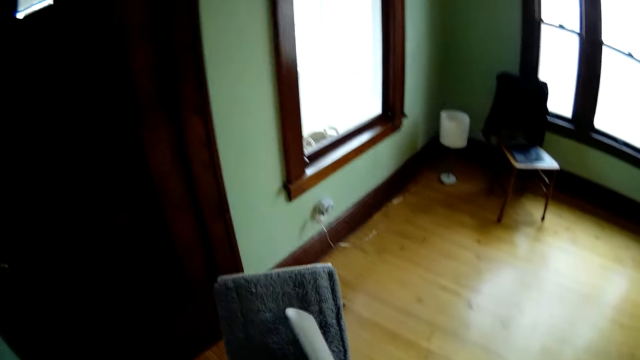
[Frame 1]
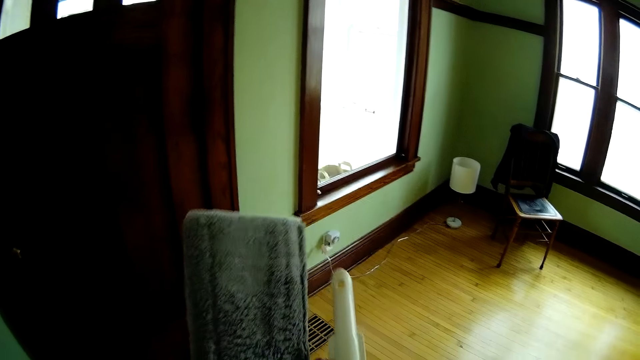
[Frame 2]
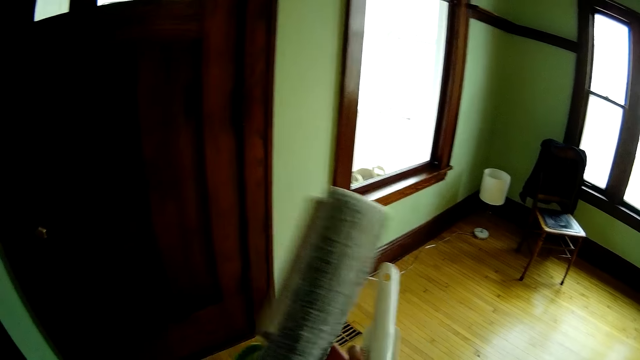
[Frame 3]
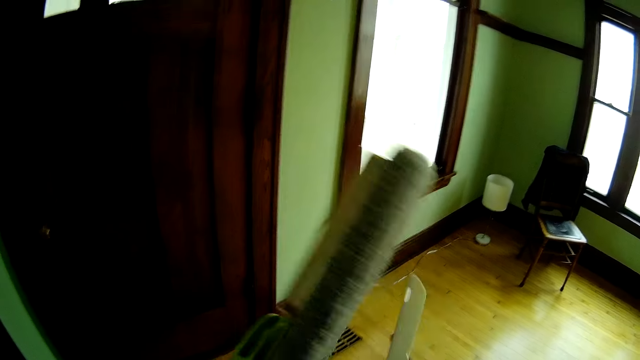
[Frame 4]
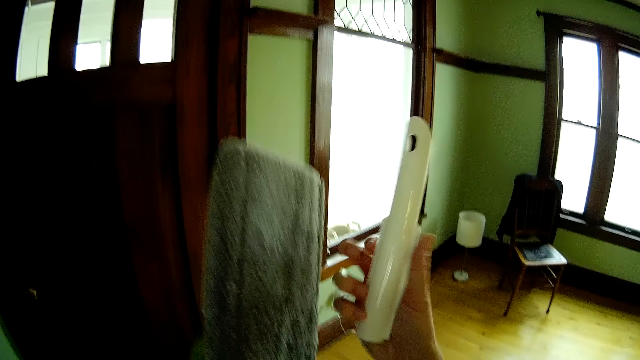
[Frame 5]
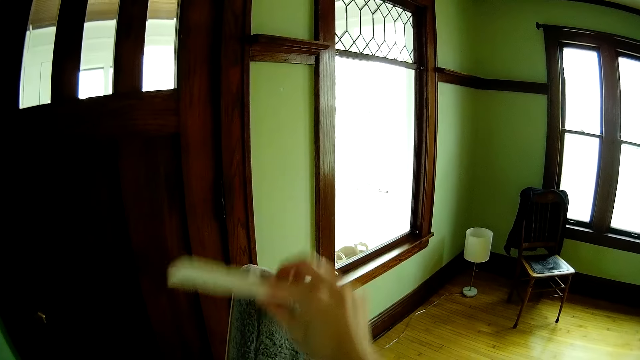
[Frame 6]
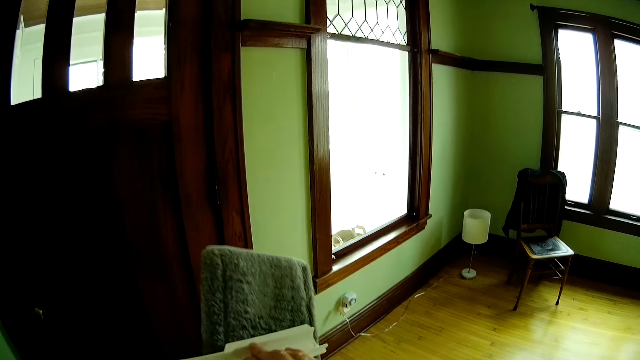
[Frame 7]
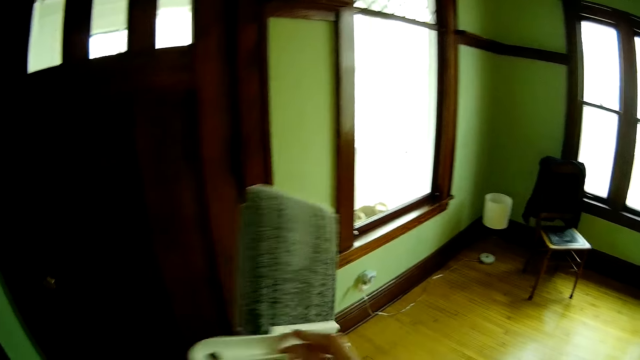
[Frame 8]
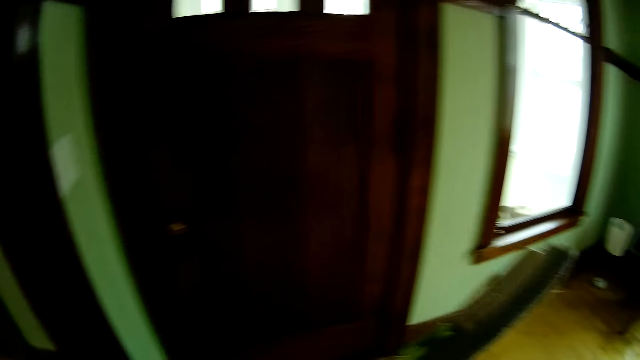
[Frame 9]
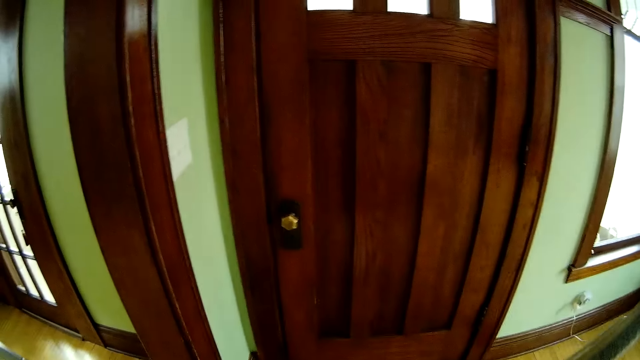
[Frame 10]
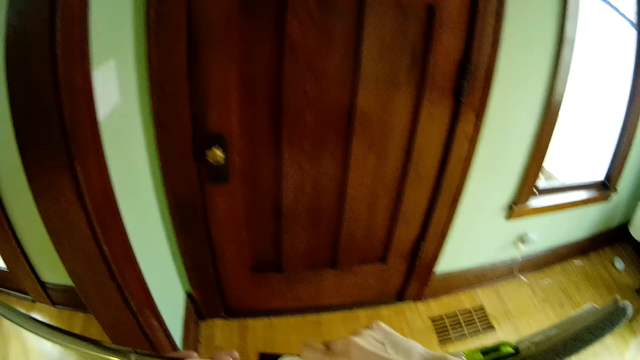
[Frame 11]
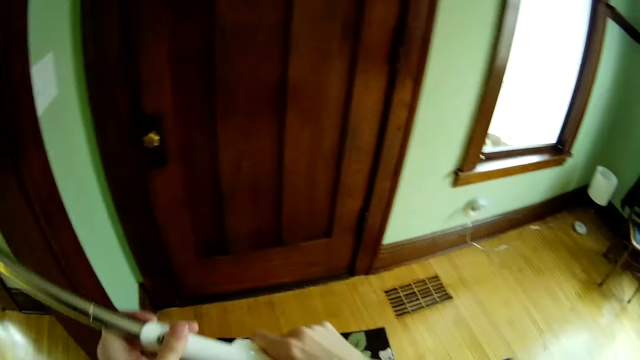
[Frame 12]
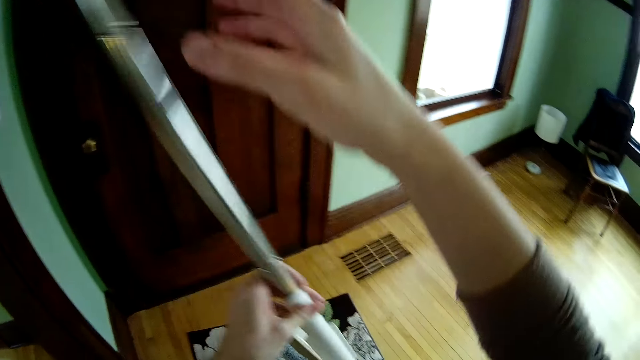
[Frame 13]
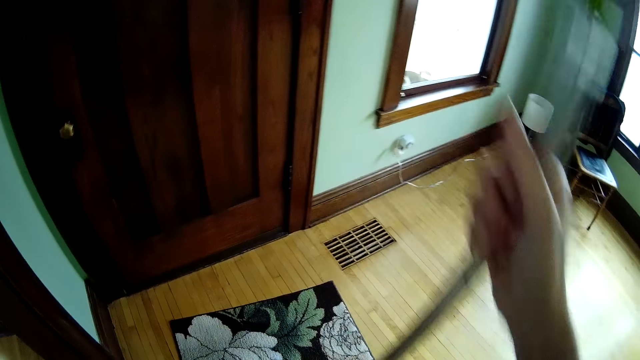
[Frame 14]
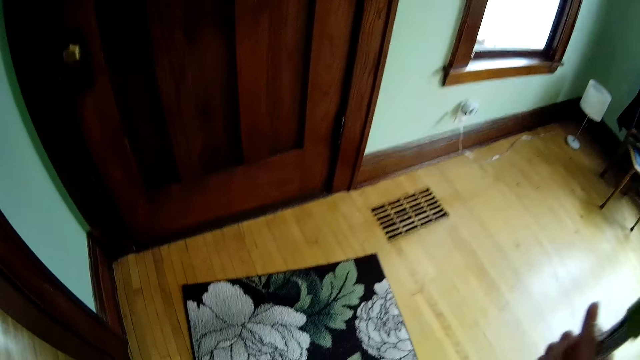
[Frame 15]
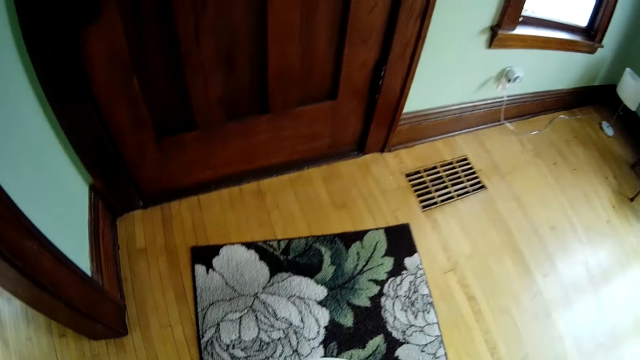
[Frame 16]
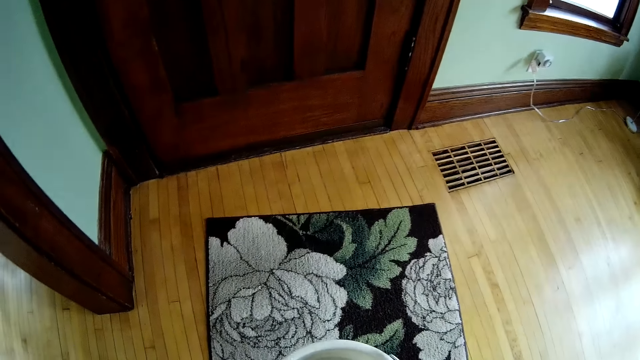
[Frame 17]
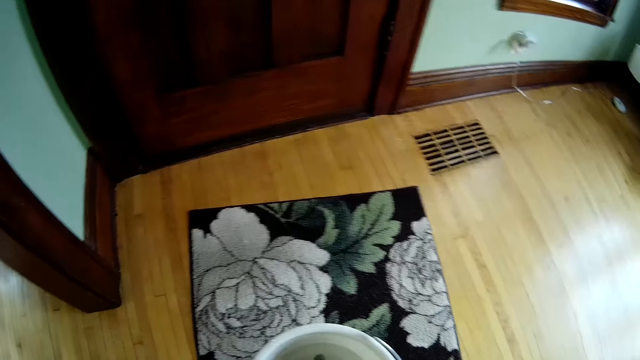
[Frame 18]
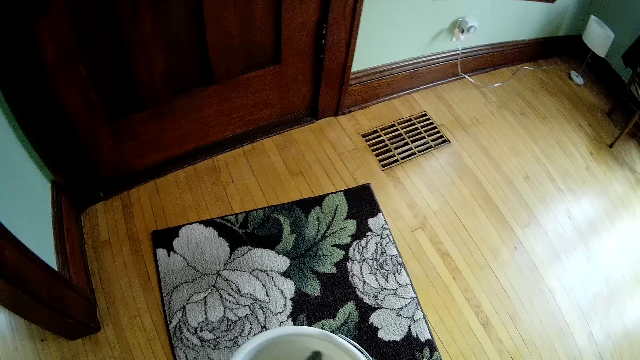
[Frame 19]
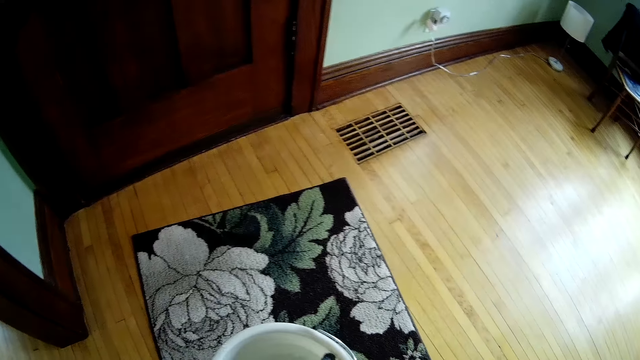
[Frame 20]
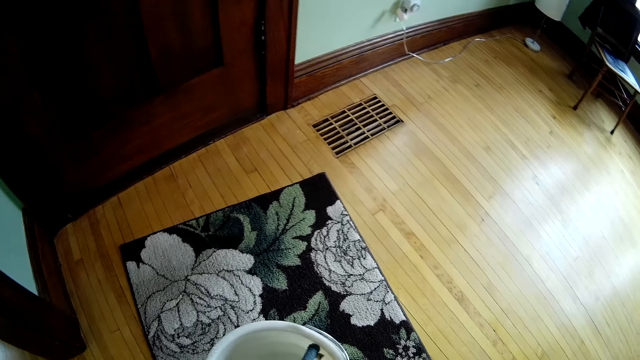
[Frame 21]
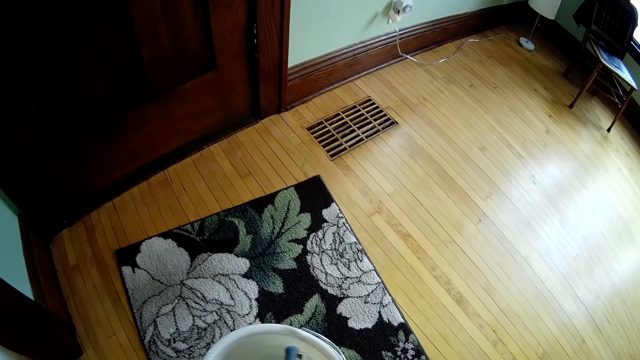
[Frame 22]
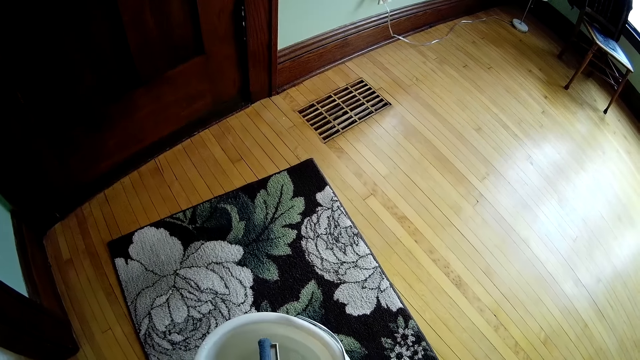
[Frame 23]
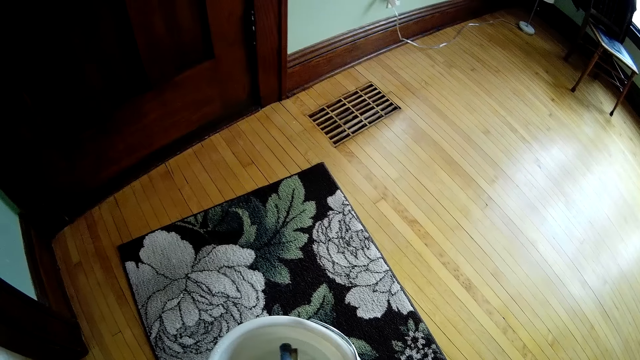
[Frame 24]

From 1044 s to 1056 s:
The camera wearer scrapes the mop with the mop scraper in her right hand. She touches the floor cleaner. She dips the floor cleaner stick in water. She holds the mop with both hands.

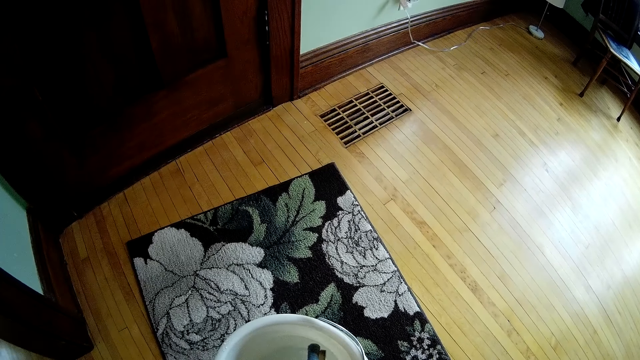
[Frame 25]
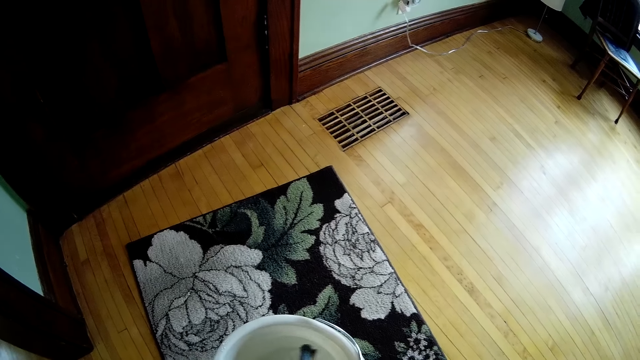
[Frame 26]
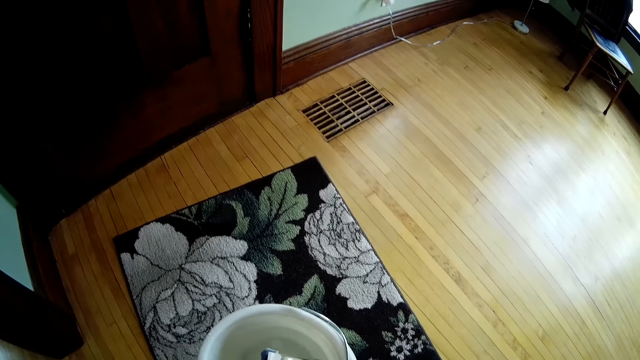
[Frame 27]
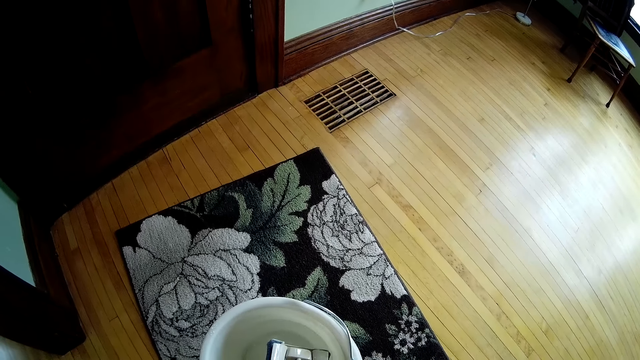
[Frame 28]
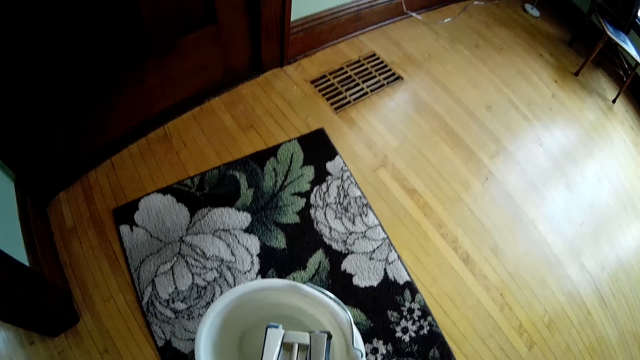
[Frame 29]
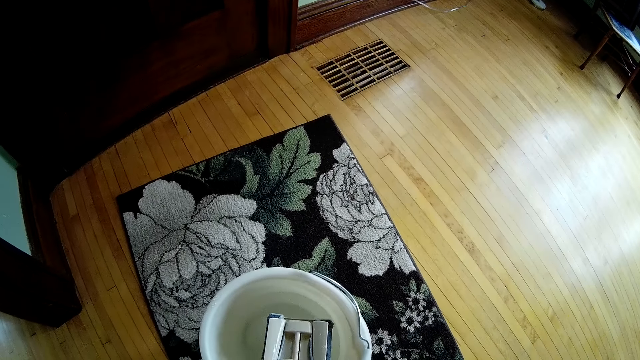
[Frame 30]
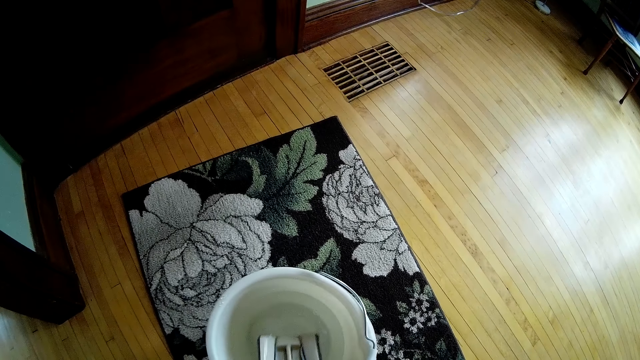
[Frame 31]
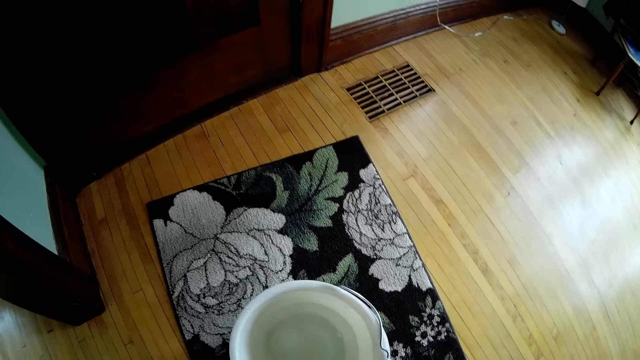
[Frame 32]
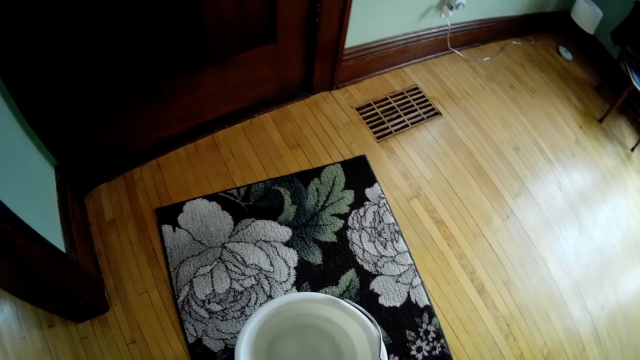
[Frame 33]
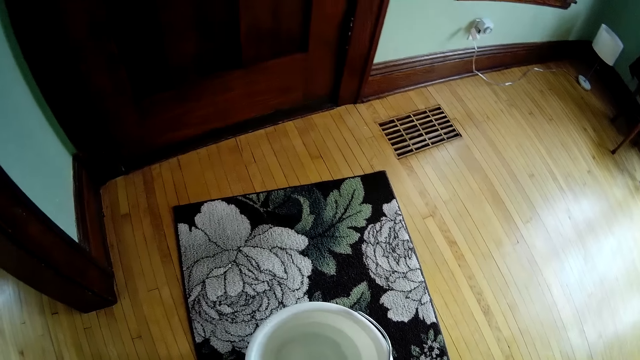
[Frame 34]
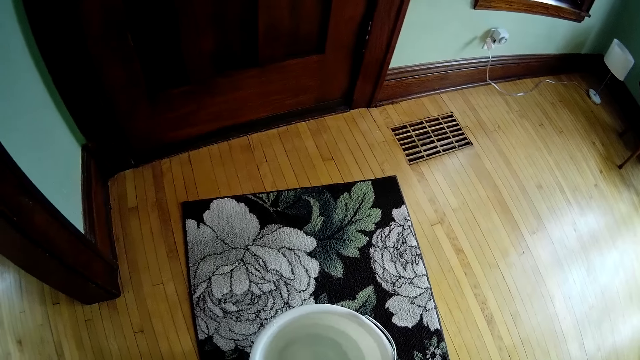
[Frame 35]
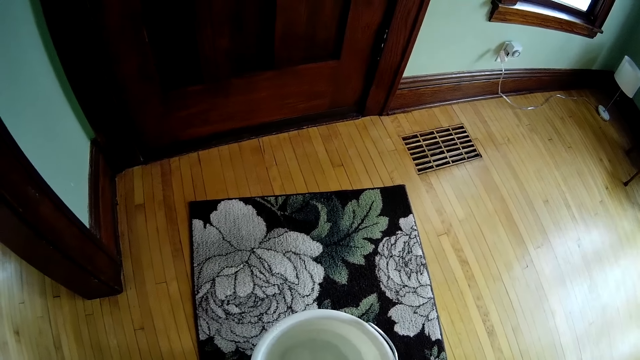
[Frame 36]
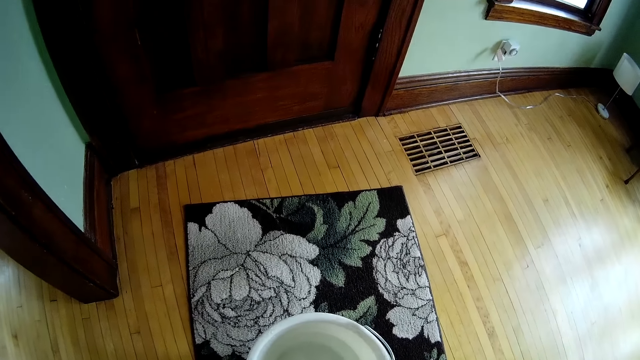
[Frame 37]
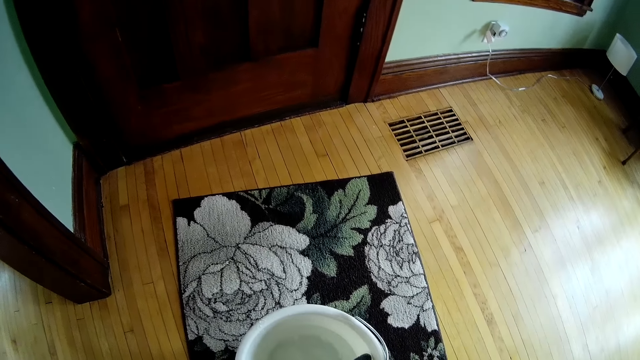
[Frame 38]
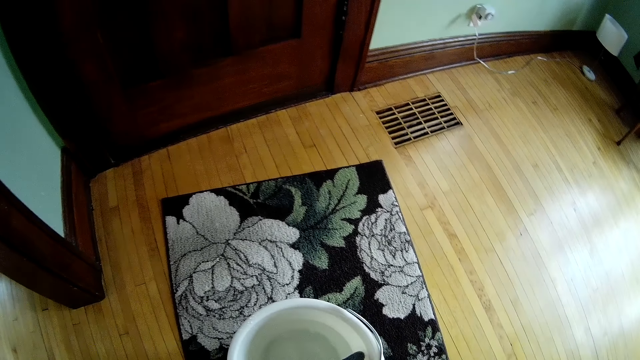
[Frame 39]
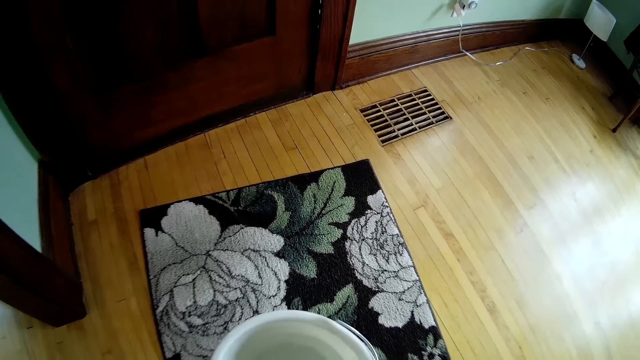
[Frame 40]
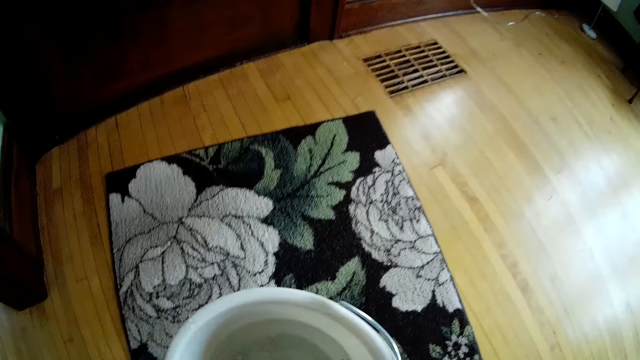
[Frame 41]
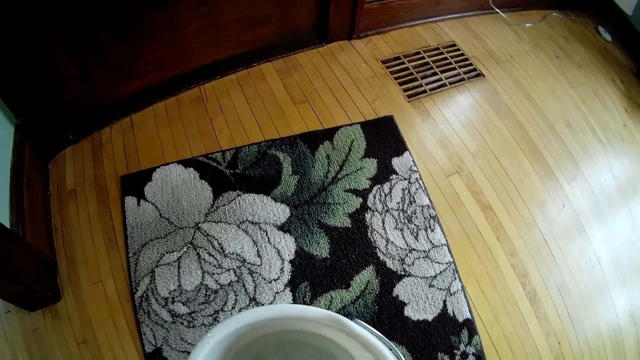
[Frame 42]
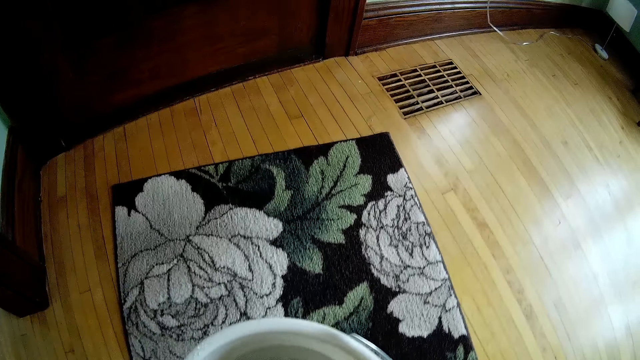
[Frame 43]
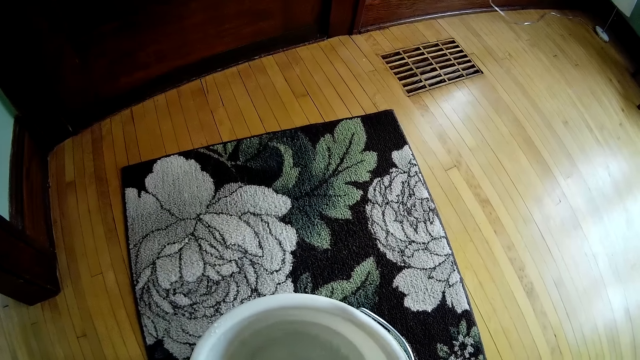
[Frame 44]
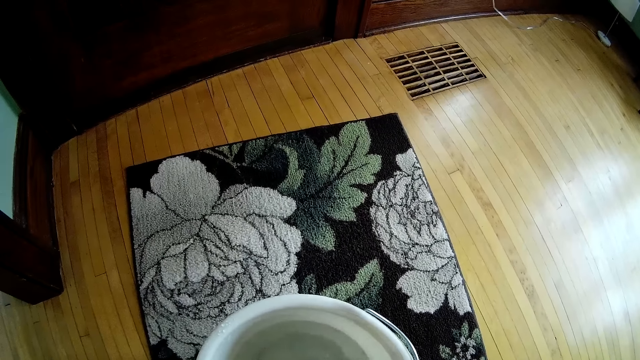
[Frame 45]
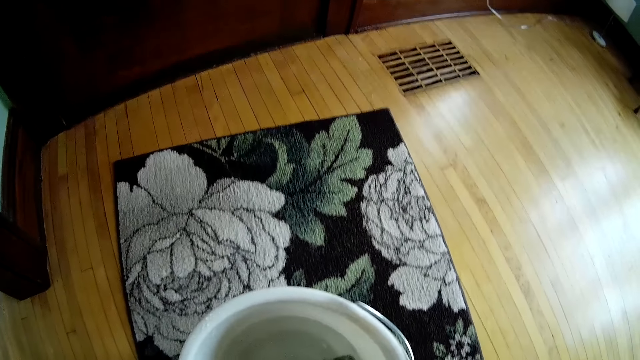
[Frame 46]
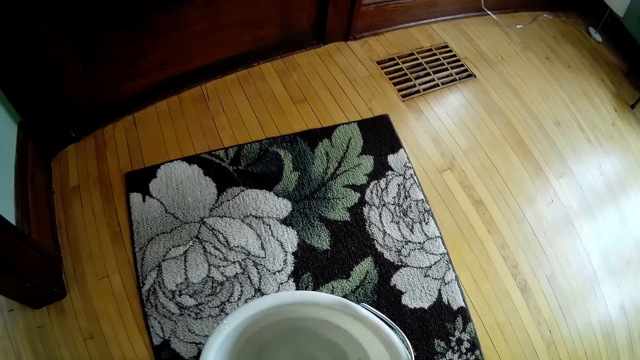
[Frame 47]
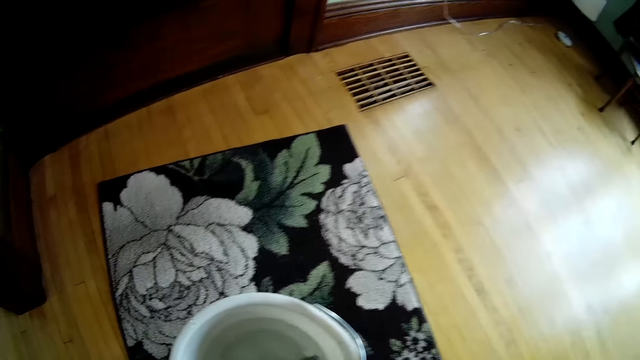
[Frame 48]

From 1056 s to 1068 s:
The camera wearer looks around.
